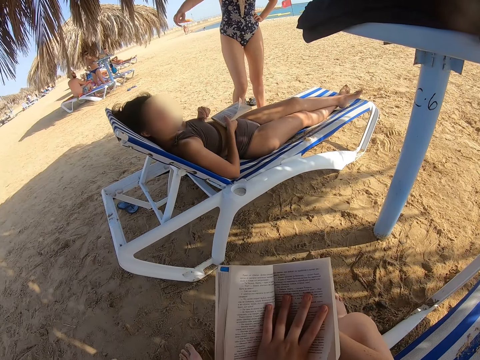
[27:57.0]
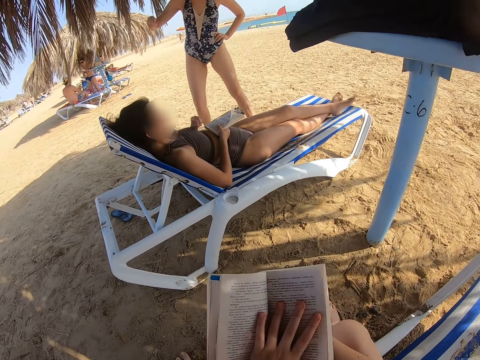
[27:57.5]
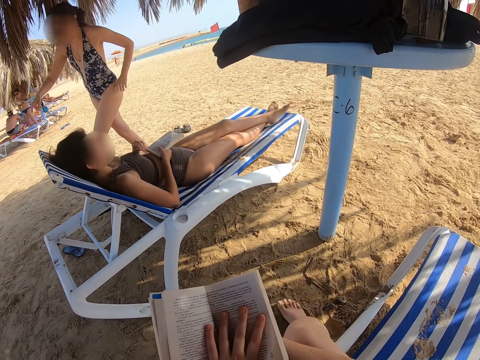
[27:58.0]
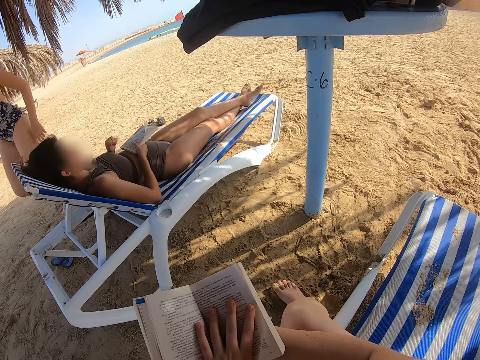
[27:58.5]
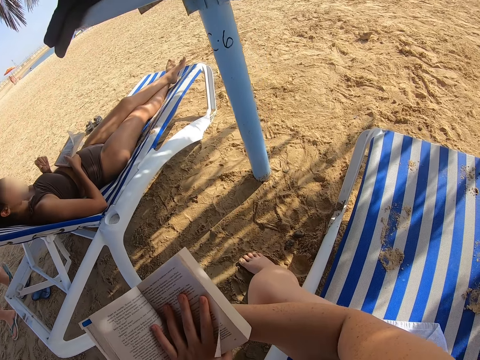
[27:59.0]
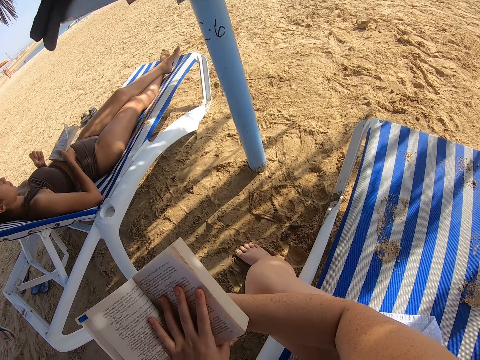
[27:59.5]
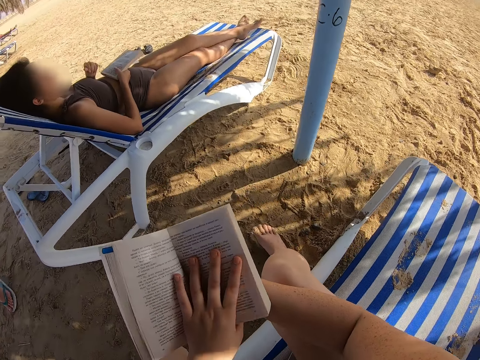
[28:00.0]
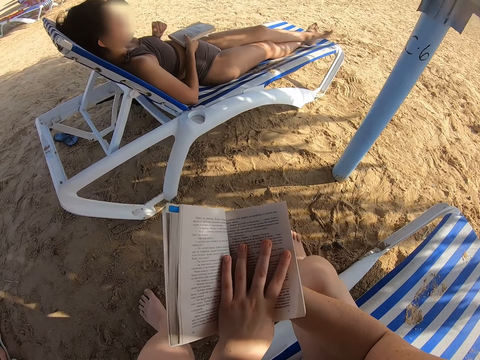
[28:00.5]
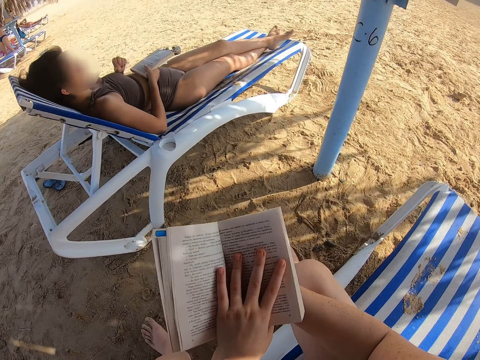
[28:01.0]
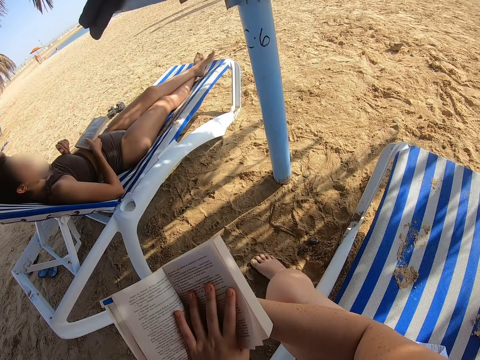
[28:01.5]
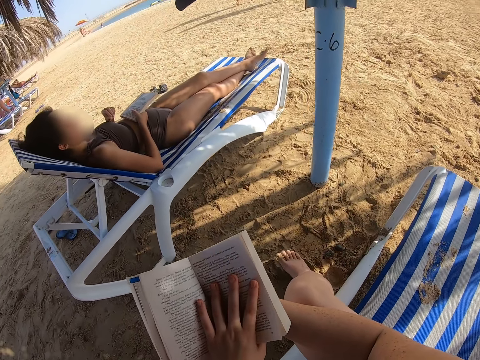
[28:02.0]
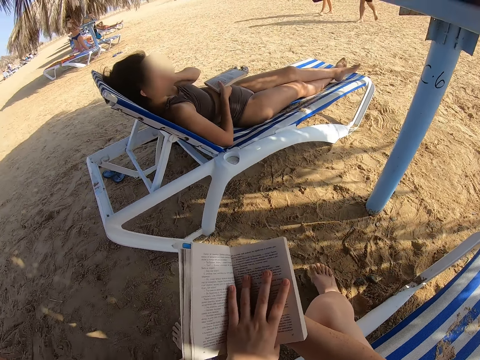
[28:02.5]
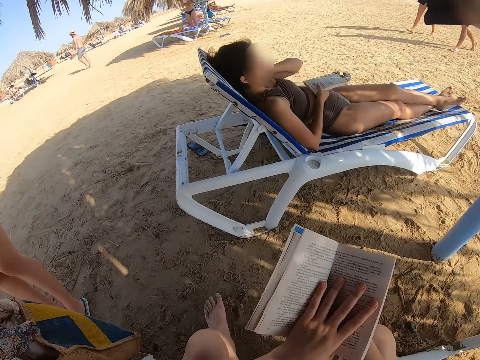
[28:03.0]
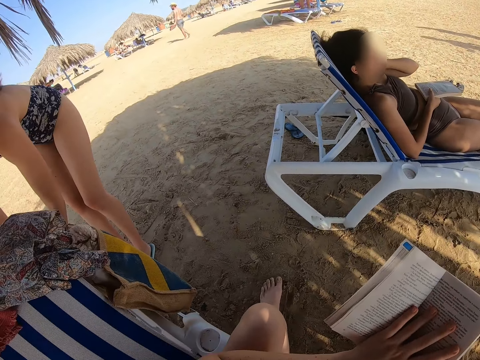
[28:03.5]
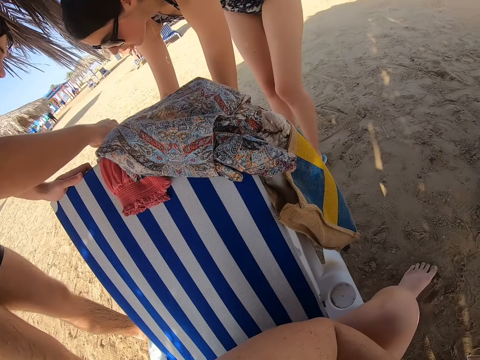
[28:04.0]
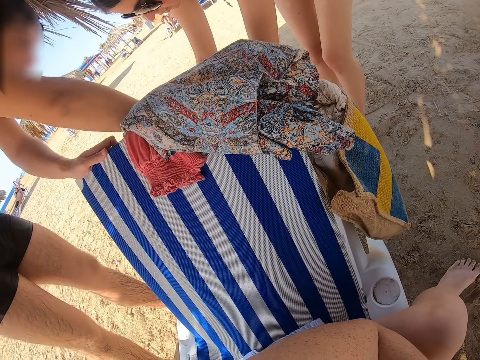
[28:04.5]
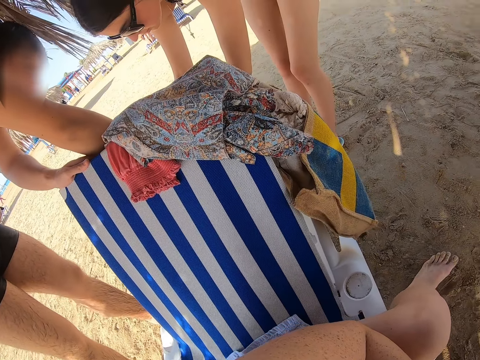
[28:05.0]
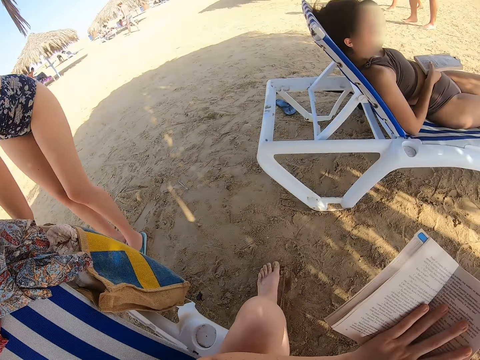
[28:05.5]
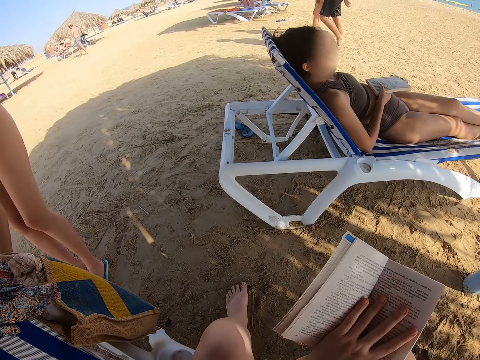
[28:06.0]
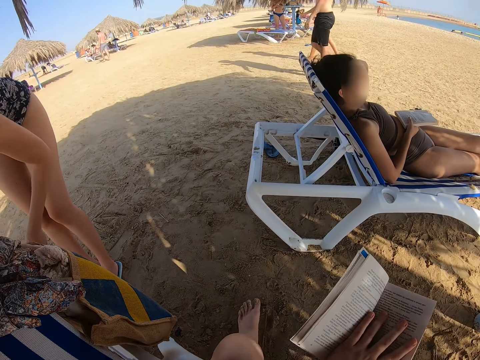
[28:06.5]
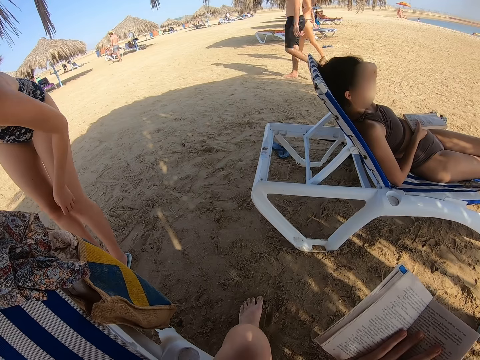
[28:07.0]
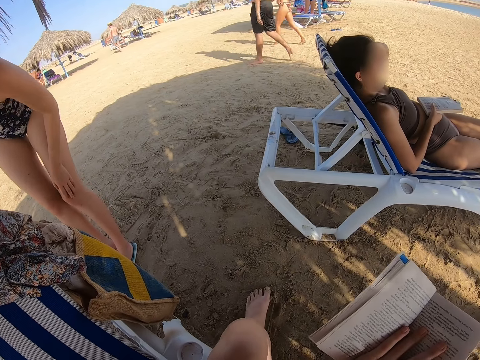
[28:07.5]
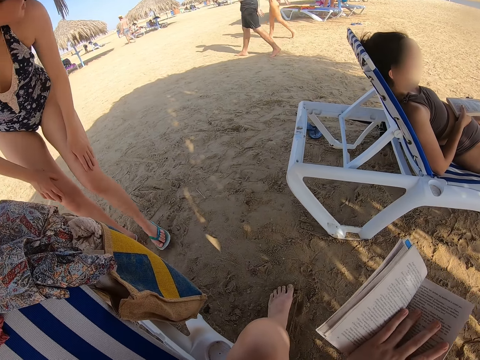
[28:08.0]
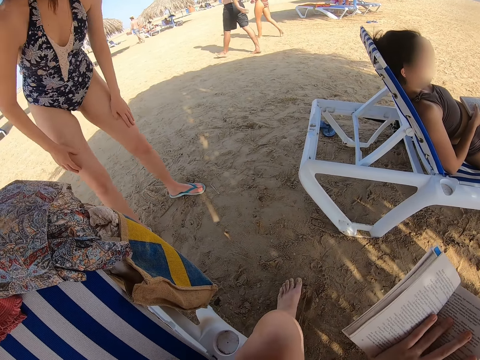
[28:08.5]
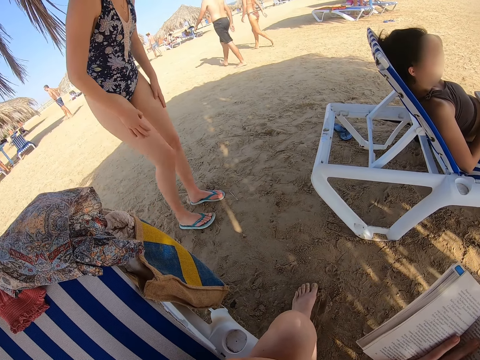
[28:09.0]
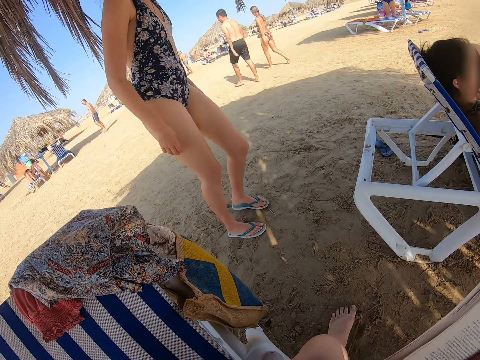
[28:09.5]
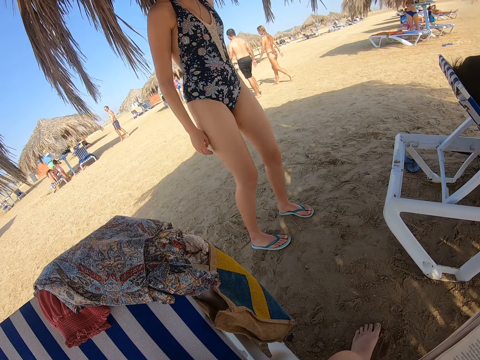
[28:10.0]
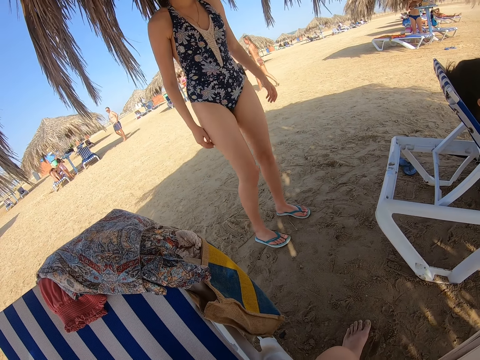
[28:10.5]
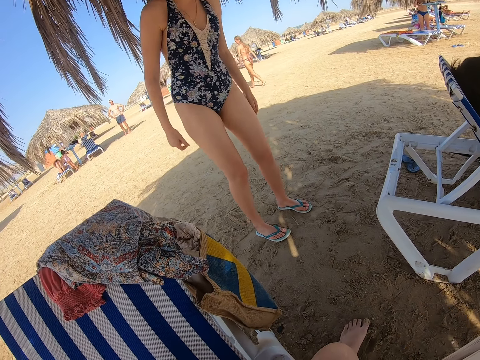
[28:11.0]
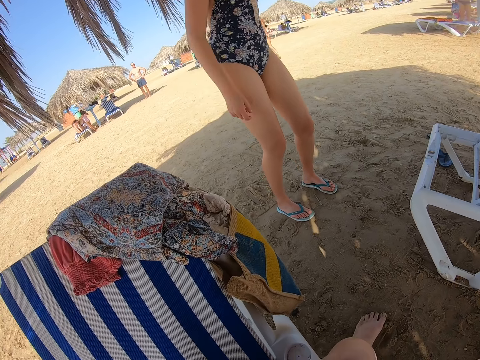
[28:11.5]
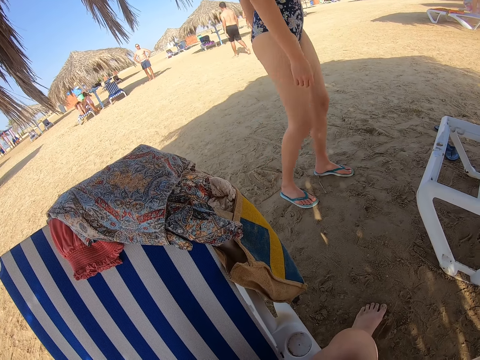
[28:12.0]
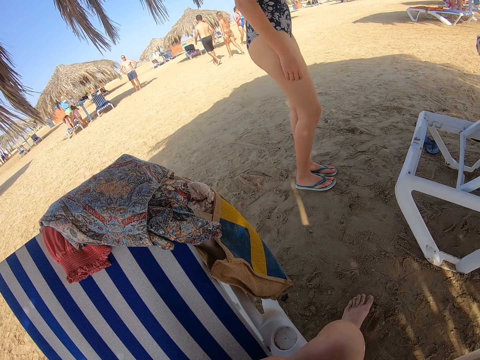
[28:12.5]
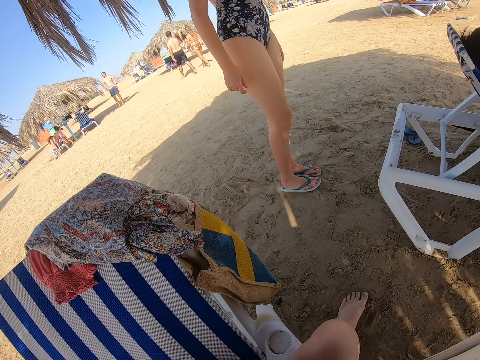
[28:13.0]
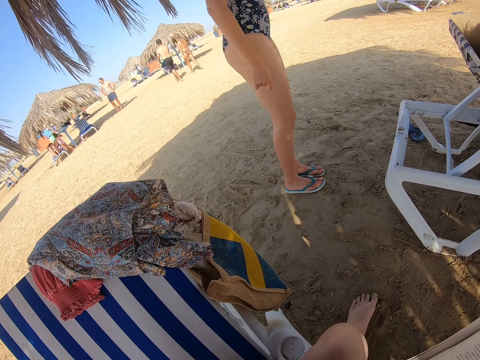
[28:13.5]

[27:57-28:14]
A lady walks away at the beach and moves the hand. The camera wearer looks around. They read the book. A man walks around. The lady touches the cloth. Another lady does something. Another man holds a seat. Another man walks around. Another lady walks around. The first lady steps forward and walks at the beach. A child appears. Another lady appears. The first lady stands at the beach, looks around and moves the legs.

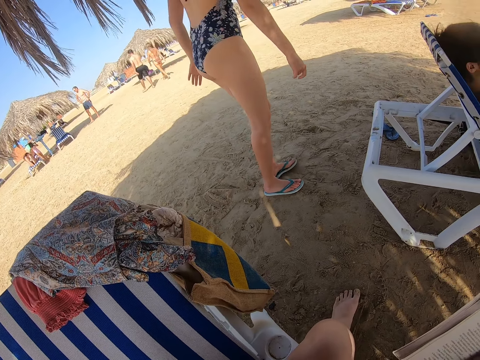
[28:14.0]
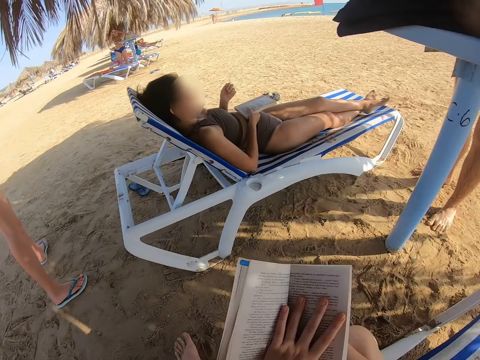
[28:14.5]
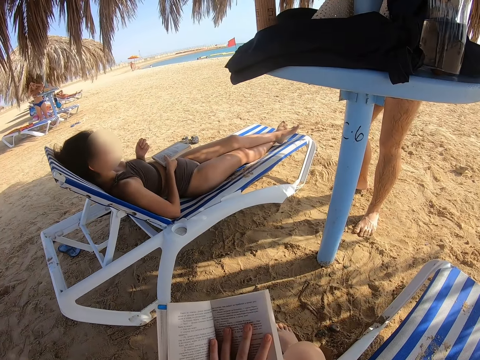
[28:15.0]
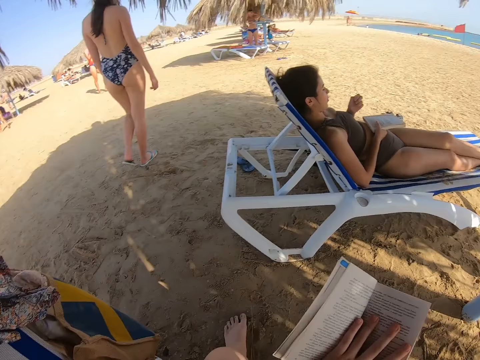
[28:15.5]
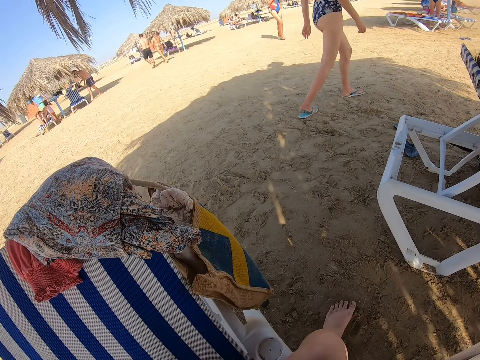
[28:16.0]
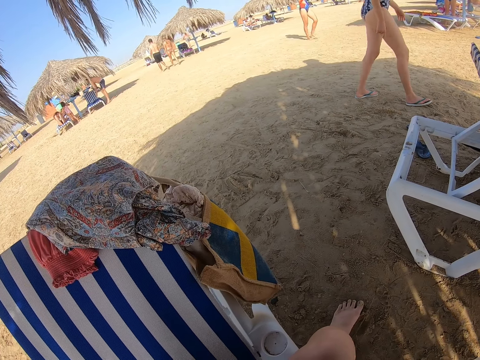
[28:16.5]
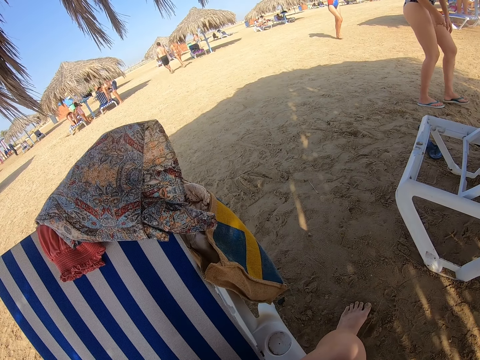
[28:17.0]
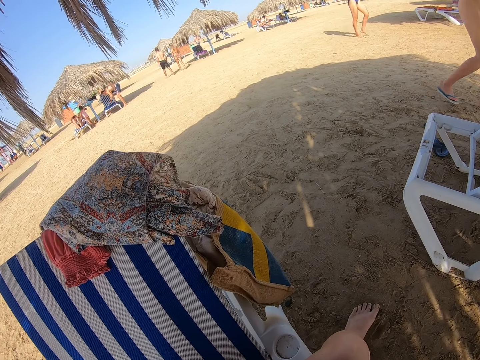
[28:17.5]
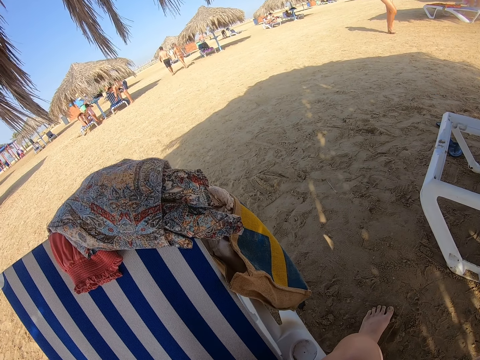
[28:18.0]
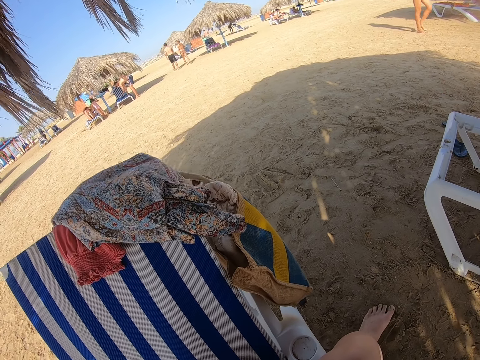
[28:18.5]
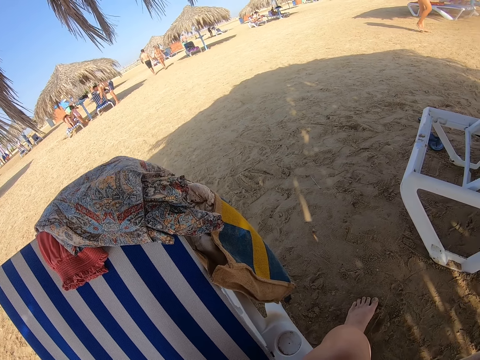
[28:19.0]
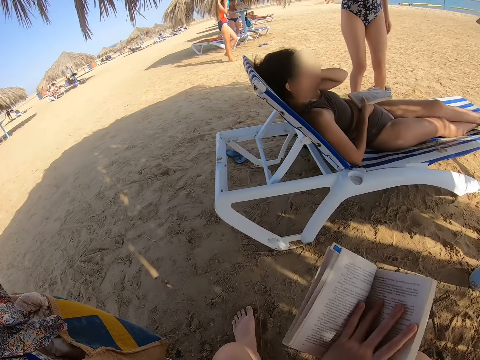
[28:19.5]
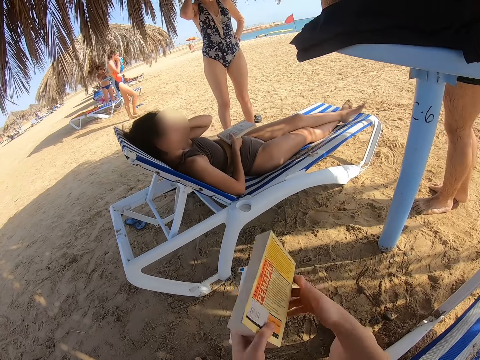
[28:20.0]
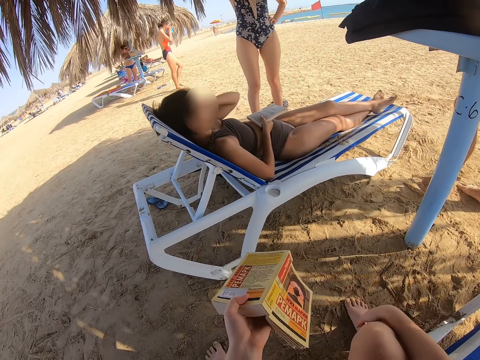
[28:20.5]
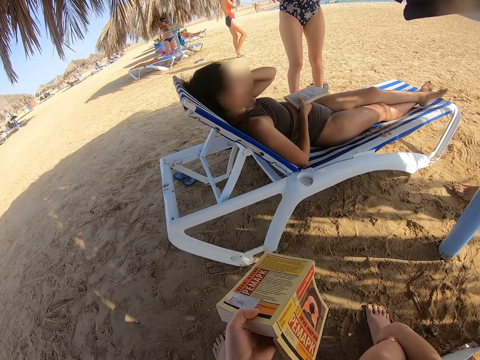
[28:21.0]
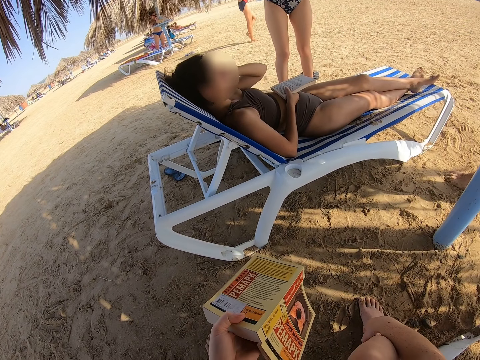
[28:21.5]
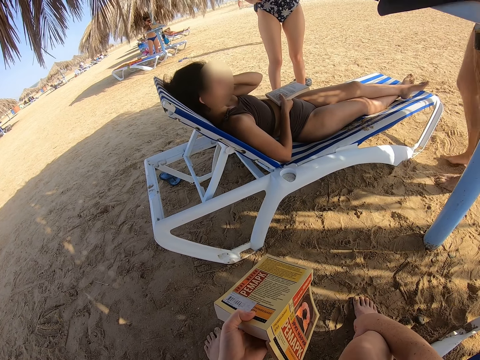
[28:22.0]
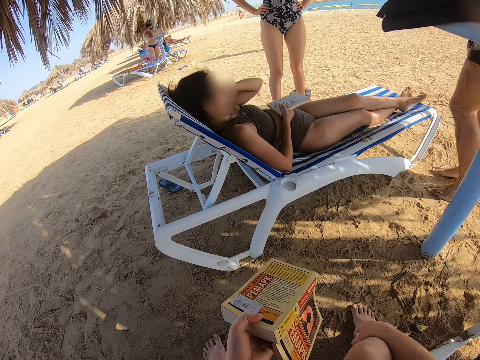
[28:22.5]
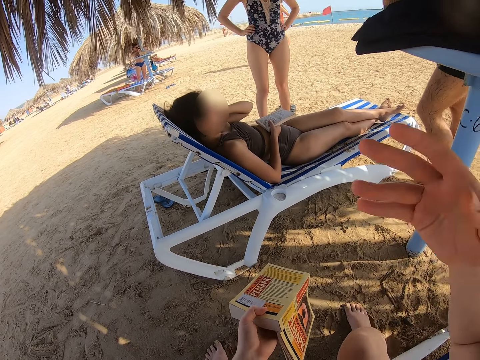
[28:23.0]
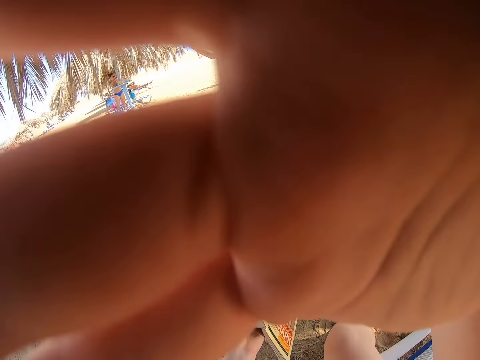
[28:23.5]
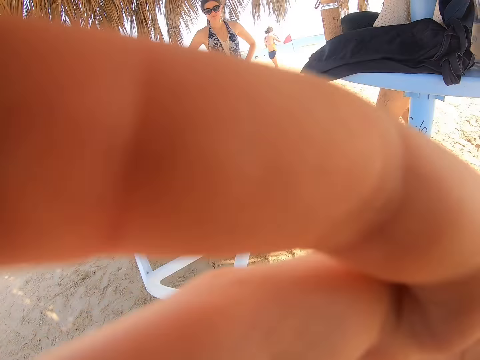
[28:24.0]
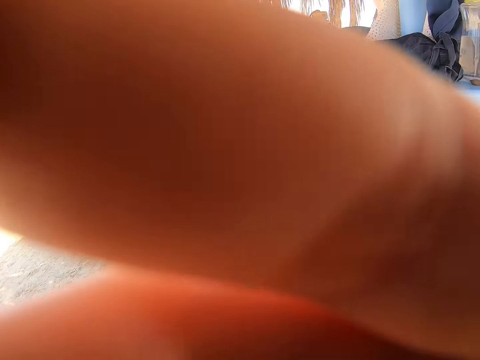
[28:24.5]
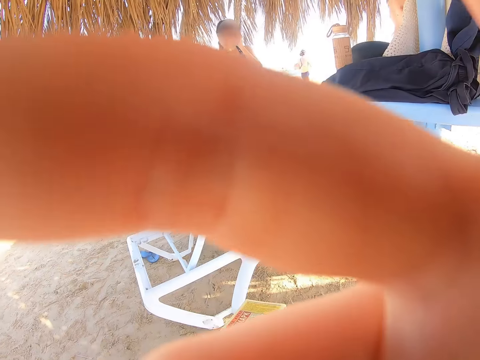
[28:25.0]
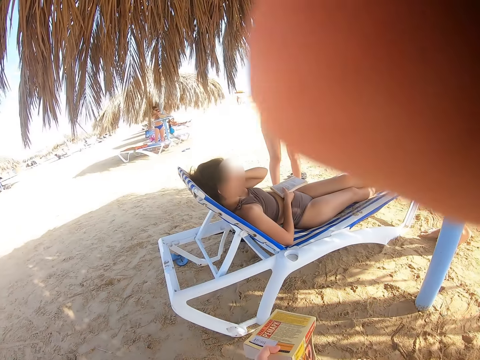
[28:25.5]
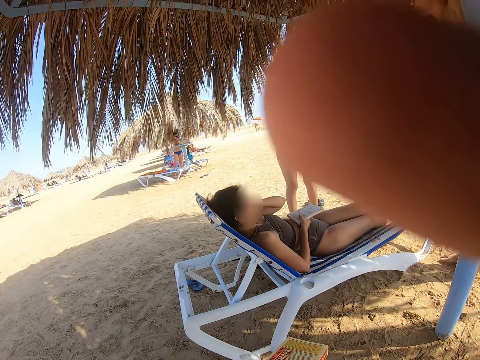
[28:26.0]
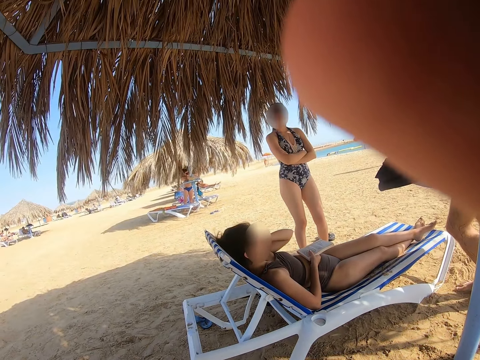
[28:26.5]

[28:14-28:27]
A lady walks at the beach. A man stands near a table. The lady steps forward. Another lady walks around. The camera wearer turns the book. The first lady stands near another person. The camera wearer scratches the leg and touches the leg. The man moves the leg. The camera wearer moves the hand and fixes the camera.
